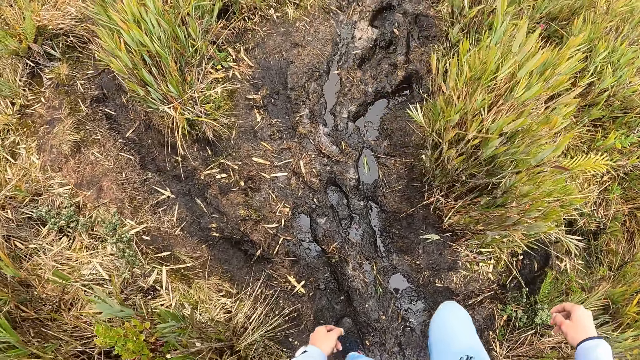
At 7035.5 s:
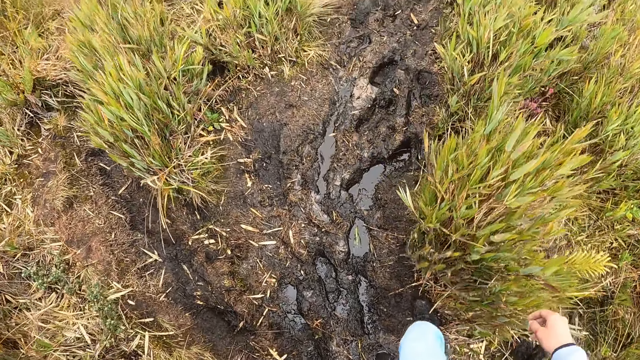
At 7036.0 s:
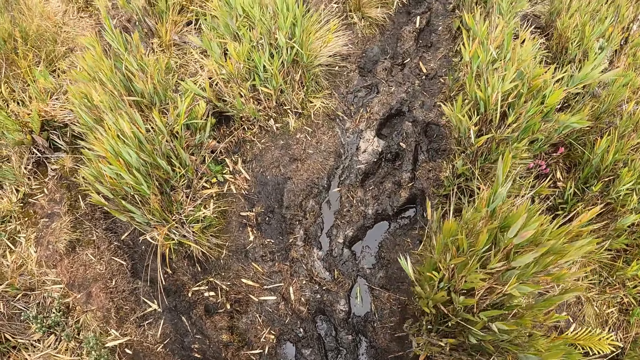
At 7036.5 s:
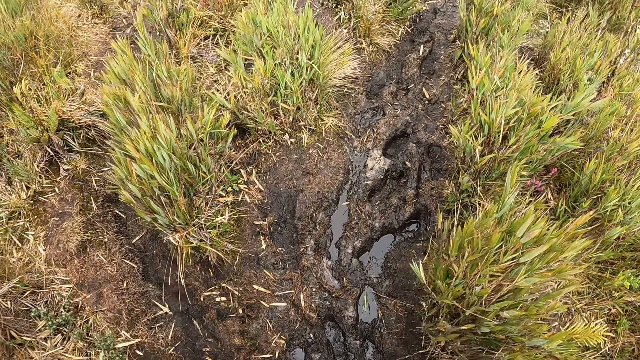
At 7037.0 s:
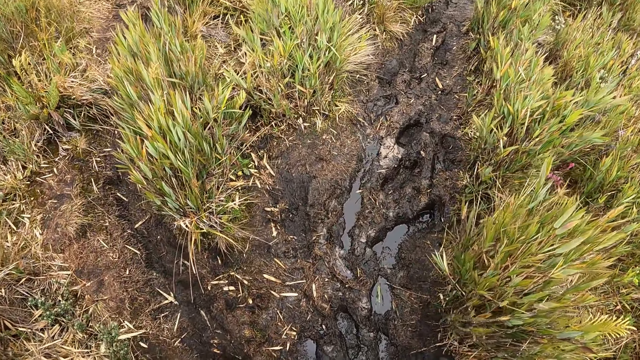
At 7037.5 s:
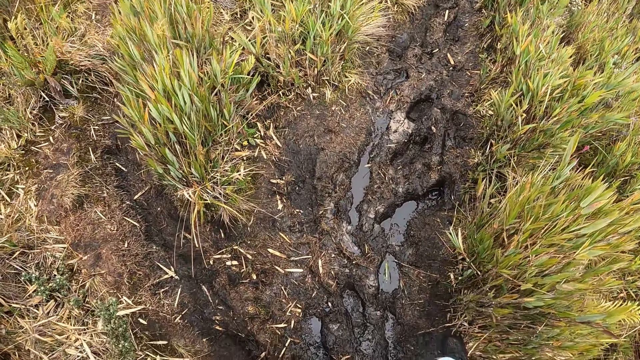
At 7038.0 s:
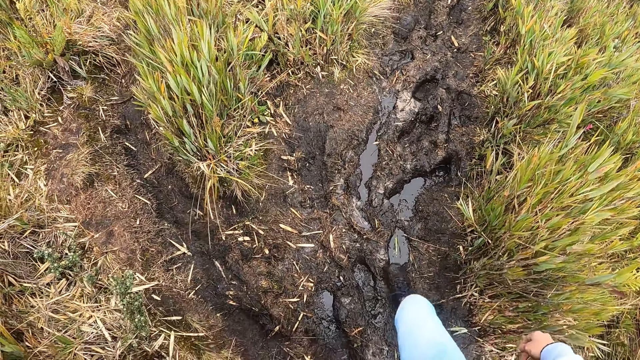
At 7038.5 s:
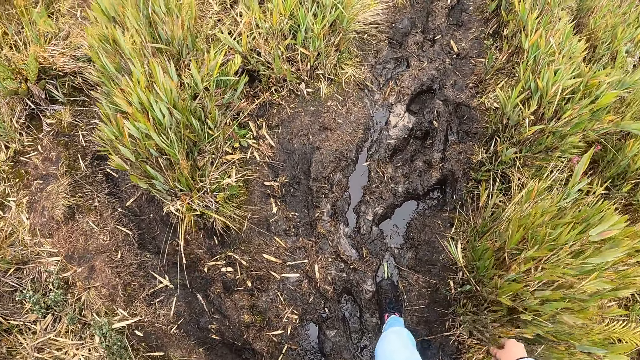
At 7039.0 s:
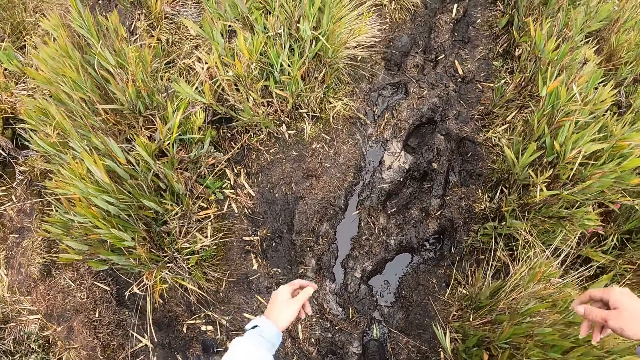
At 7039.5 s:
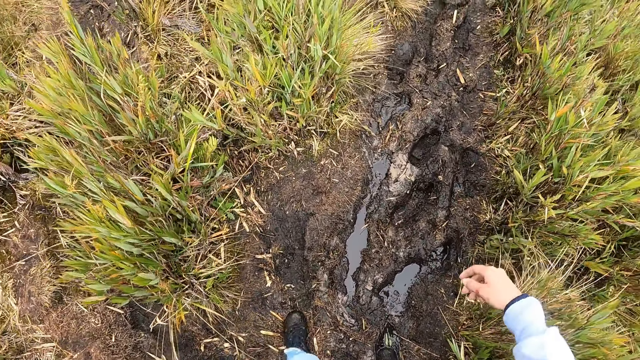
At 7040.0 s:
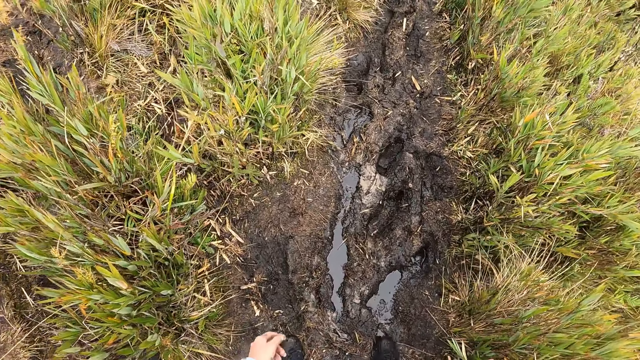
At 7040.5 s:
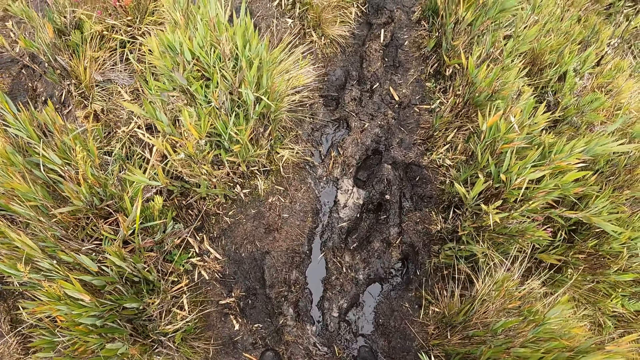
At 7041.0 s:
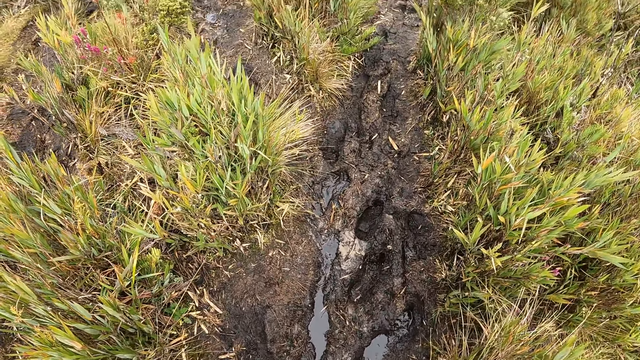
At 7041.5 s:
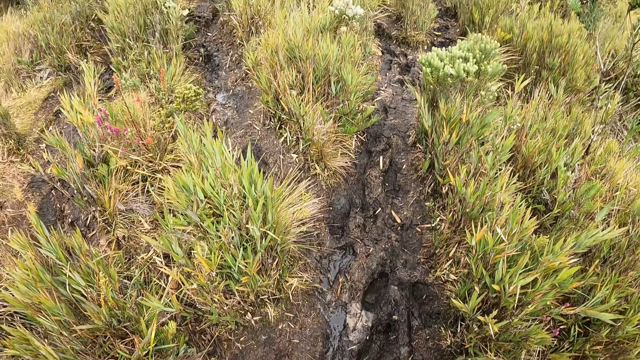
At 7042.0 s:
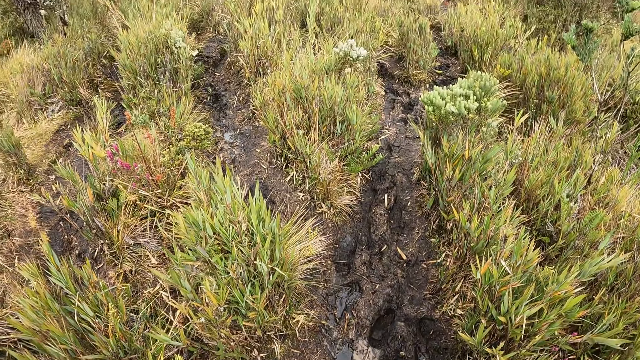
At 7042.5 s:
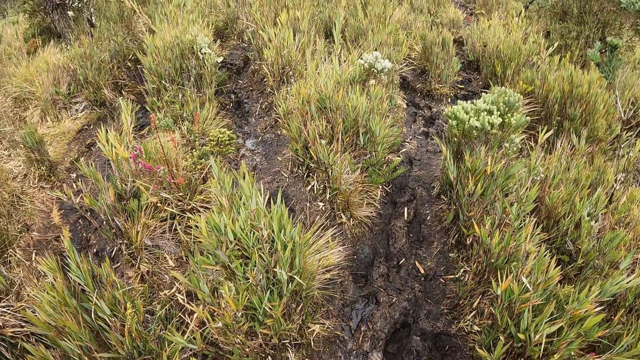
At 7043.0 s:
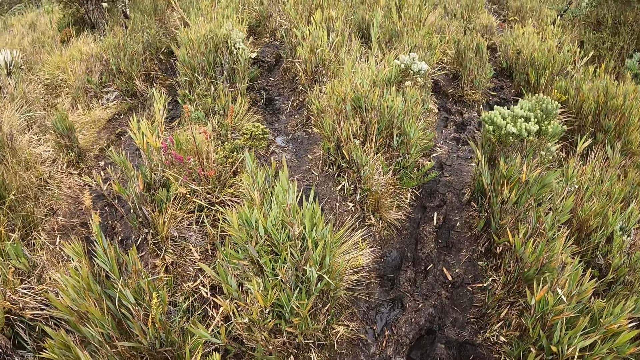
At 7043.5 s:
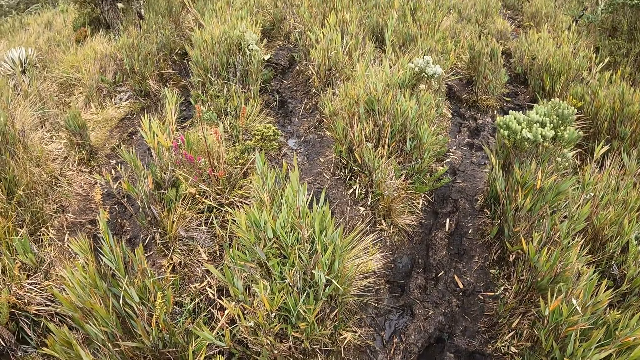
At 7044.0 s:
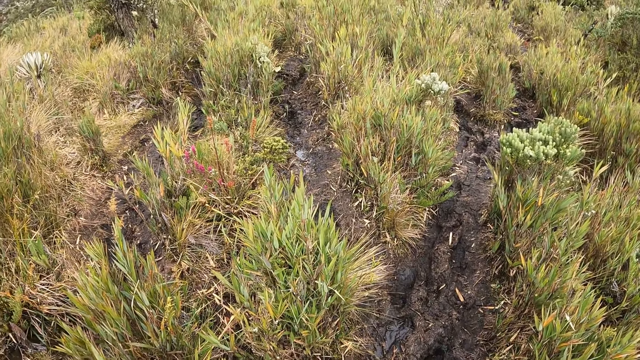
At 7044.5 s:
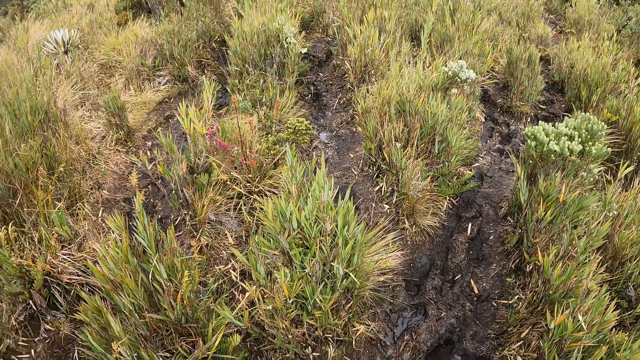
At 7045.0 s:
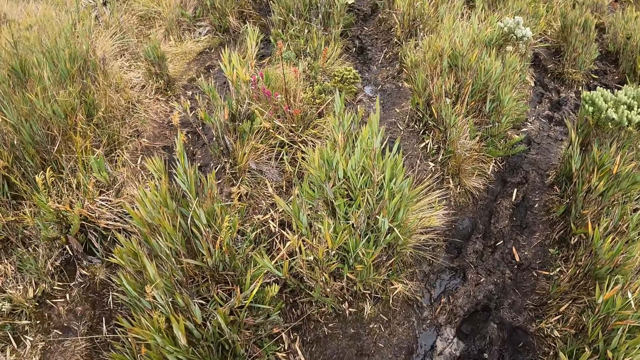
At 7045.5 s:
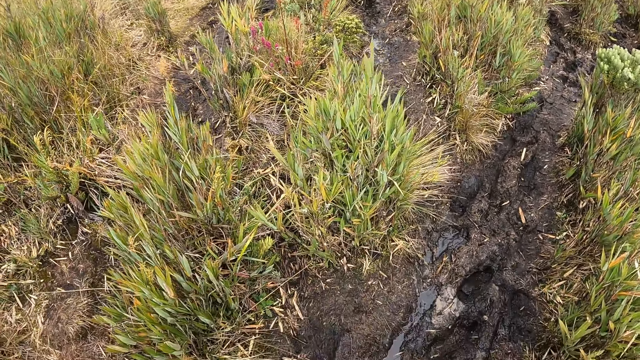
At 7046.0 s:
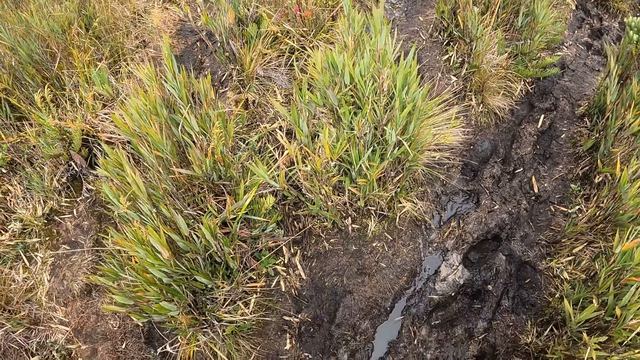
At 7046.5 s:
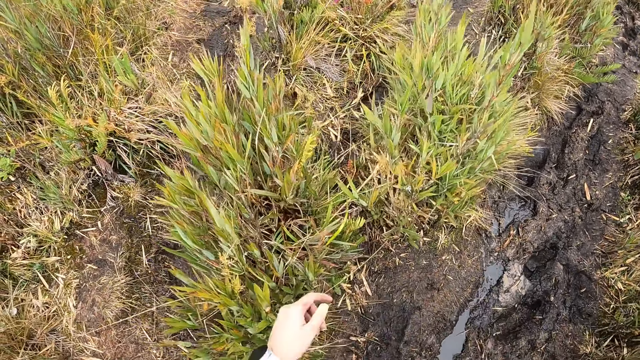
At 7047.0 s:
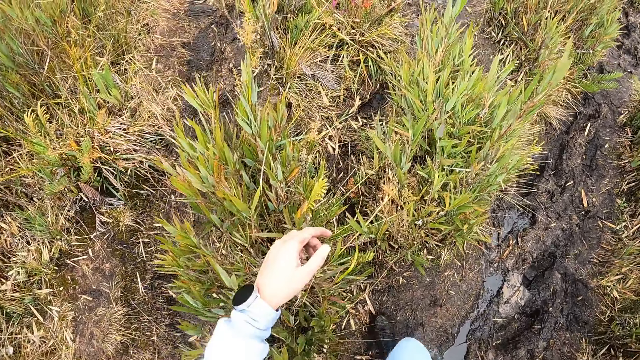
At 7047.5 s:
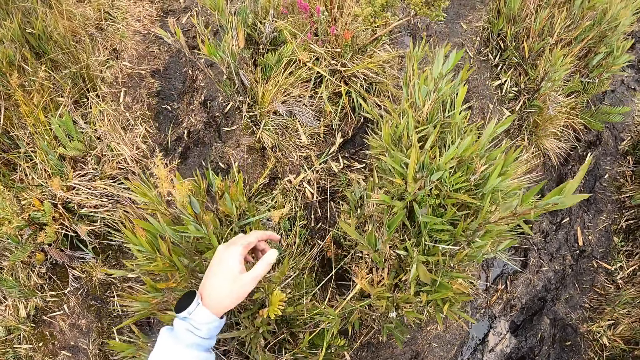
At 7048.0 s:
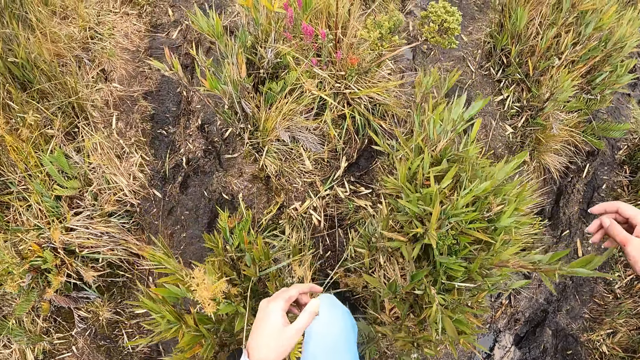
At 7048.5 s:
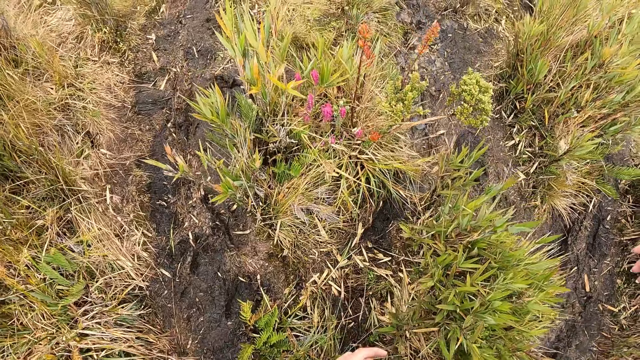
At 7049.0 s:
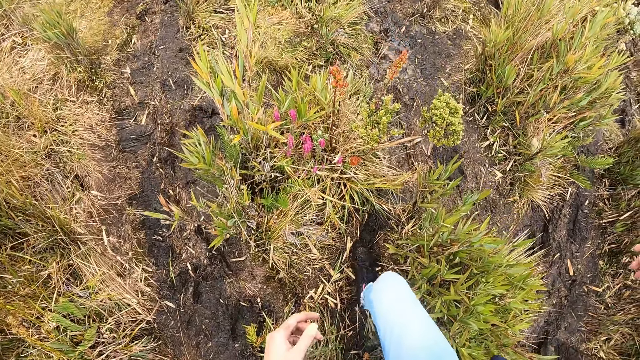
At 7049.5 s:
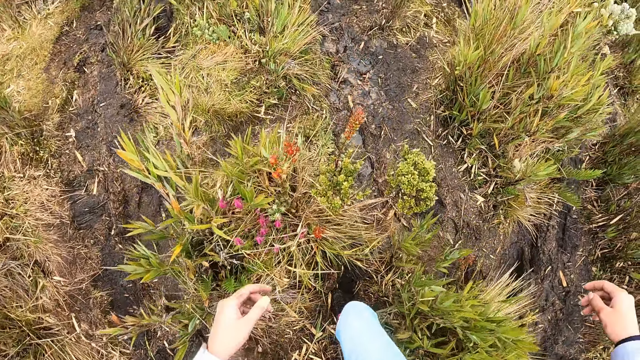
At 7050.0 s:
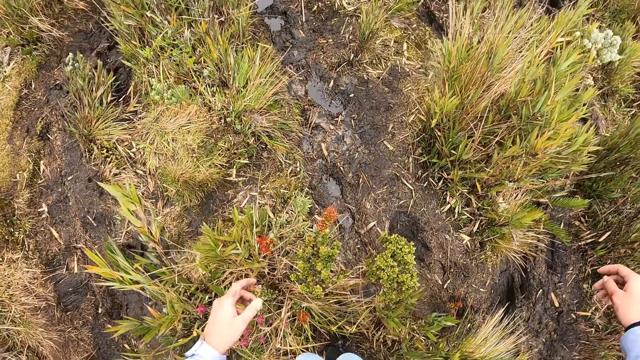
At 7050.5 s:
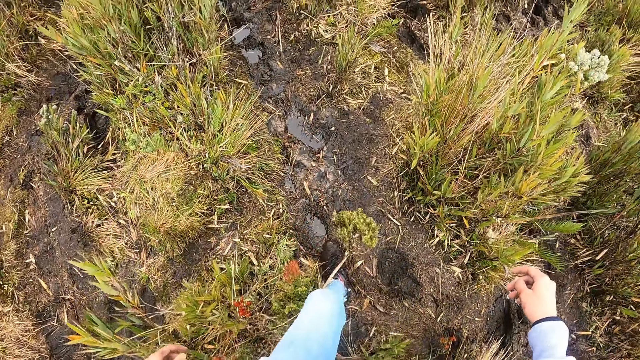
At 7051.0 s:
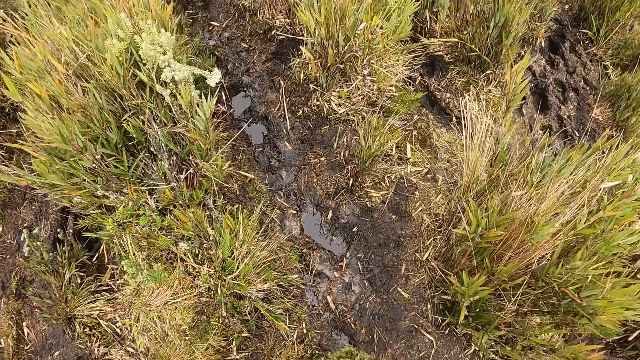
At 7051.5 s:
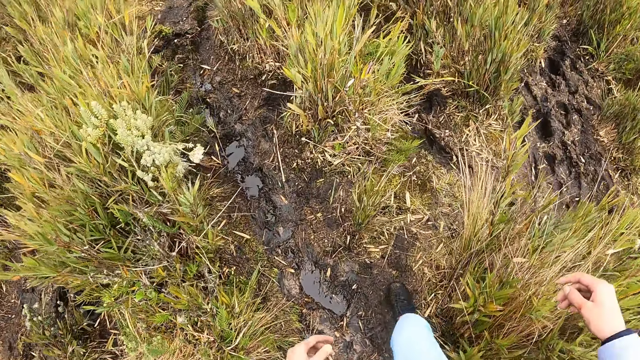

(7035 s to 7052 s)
The camera wearer stands on the path in the forest. They walk on the path in the forest.

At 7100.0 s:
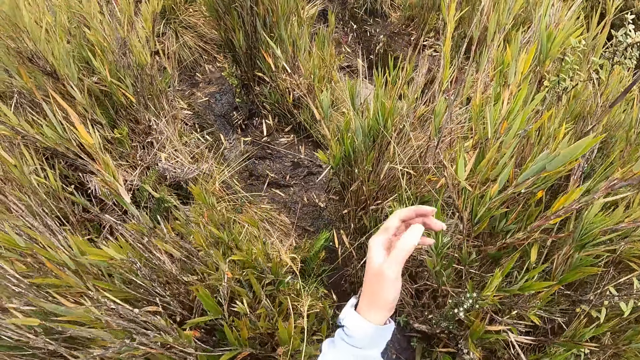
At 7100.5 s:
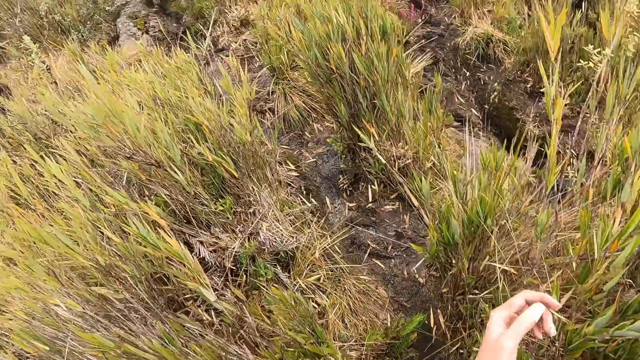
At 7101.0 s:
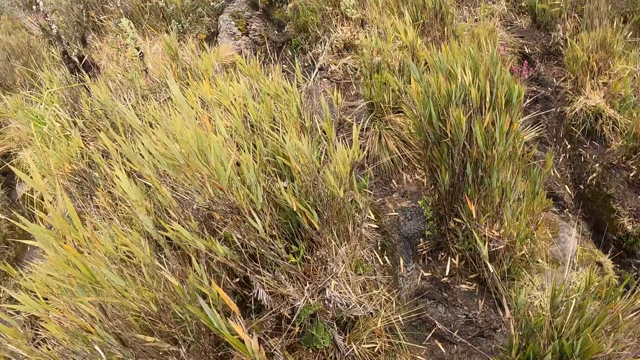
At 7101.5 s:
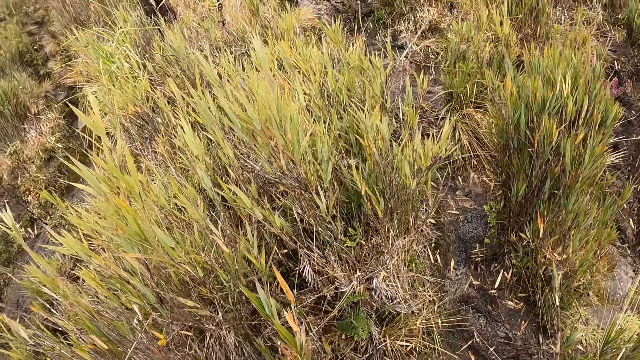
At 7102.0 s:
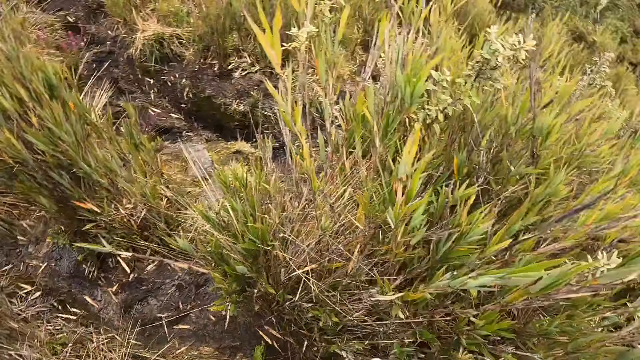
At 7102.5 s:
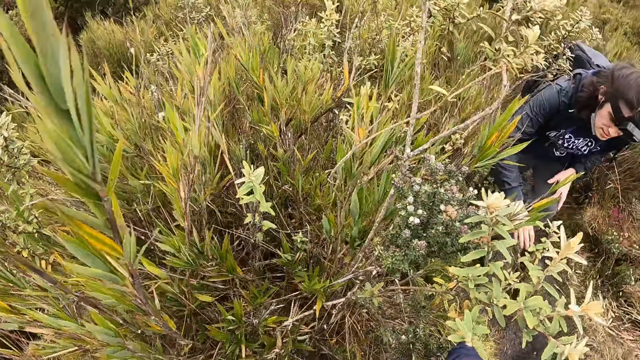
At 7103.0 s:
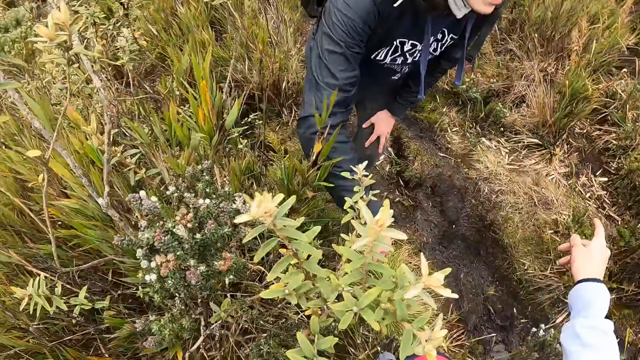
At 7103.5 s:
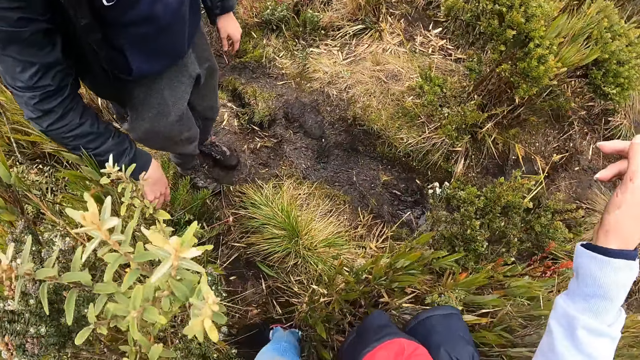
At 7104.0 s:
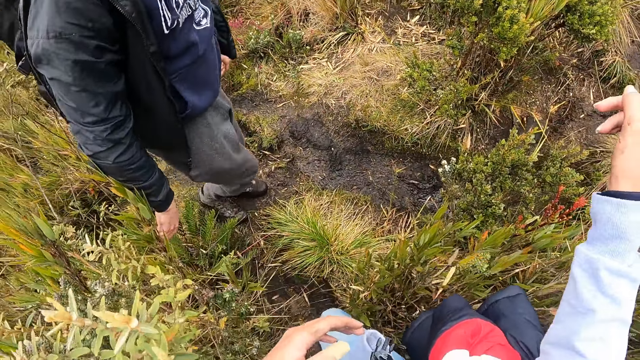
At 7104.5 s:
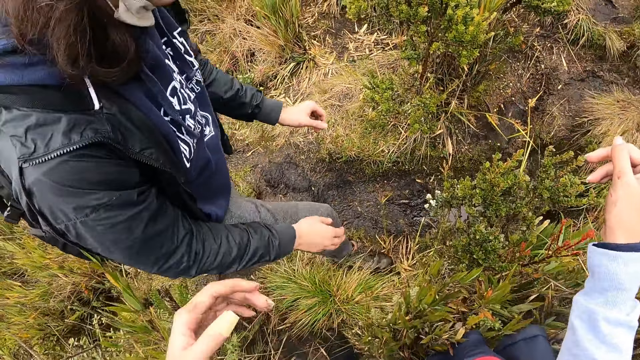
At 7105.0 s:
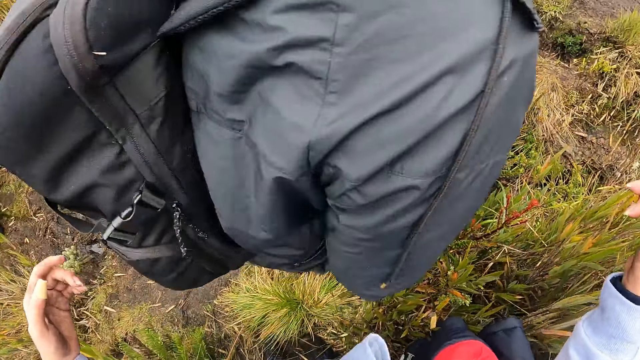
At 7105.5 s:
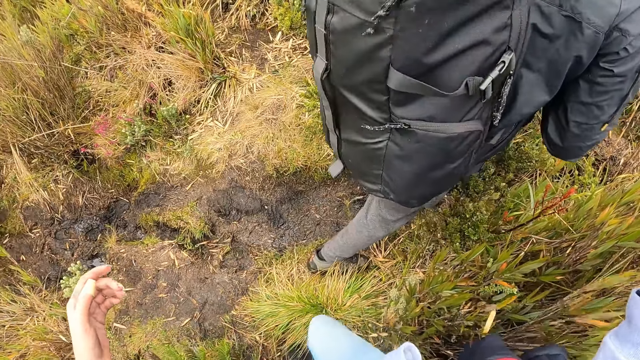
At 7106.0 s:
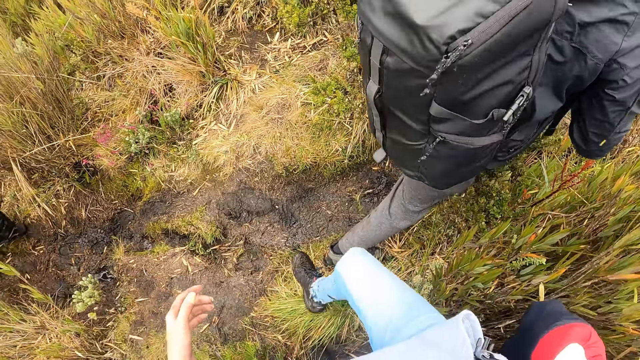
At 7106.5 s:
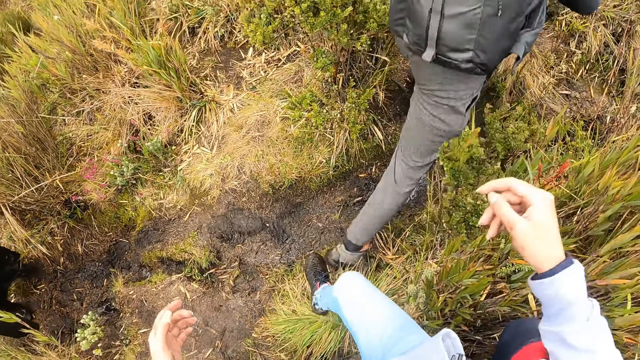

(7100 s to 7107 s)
The camera wearer stands on the path in the forest. A man walks on the path in the forest. The camera wearer interacts with the man. The man walks past the camera wearer. The camera wearer walks on the path in the forest.
